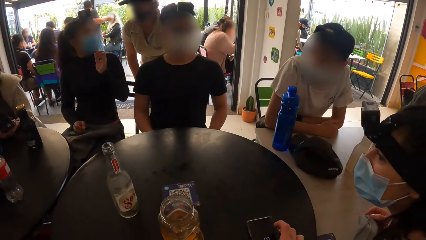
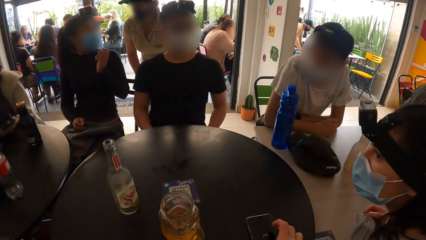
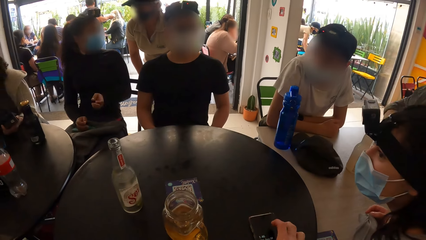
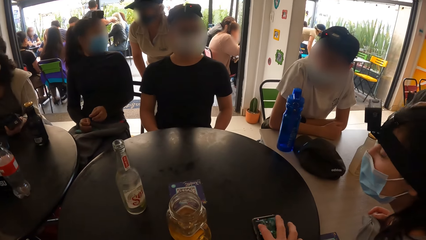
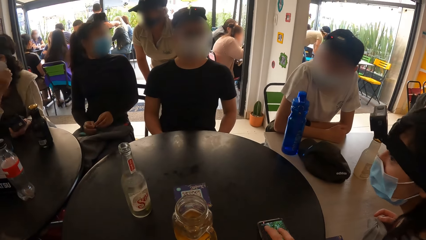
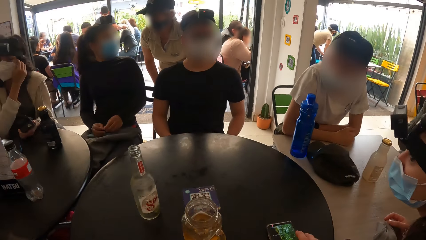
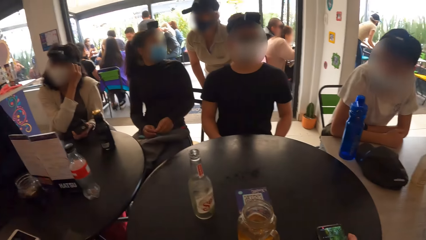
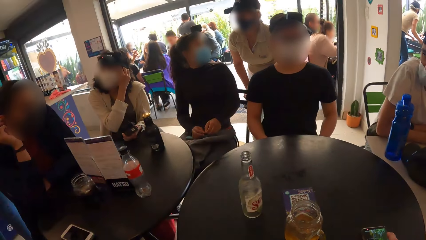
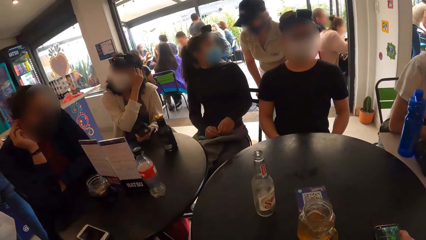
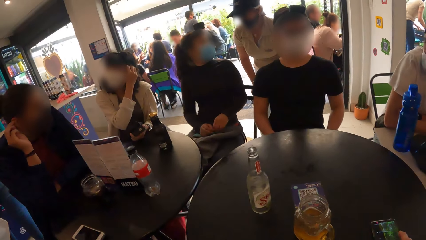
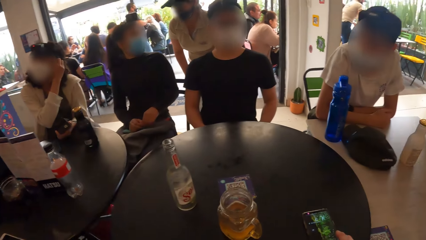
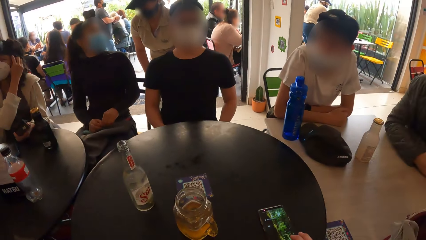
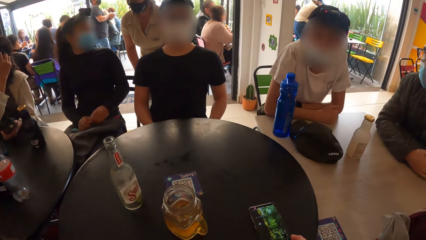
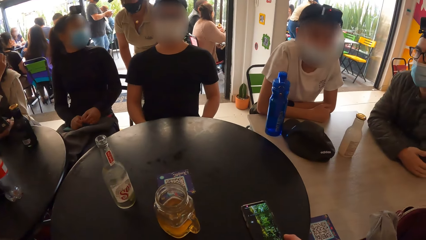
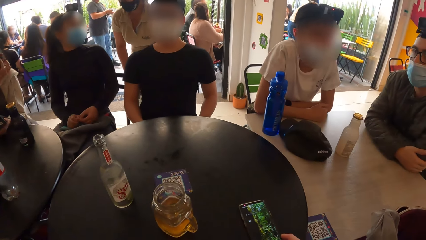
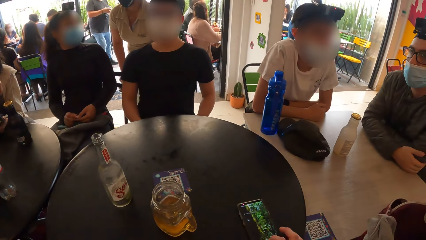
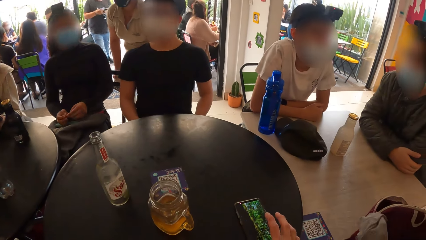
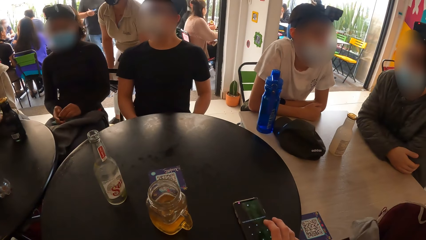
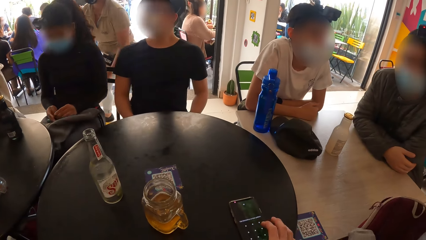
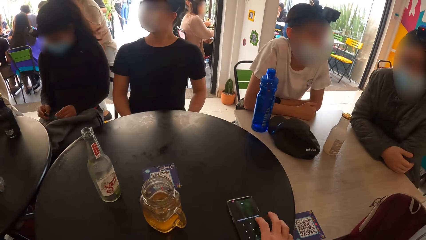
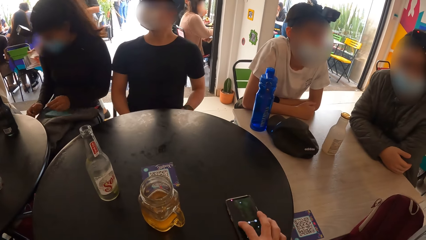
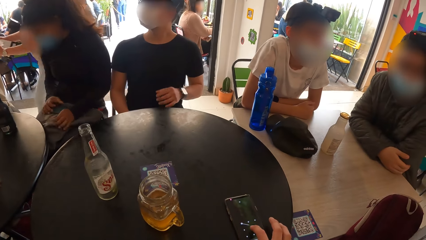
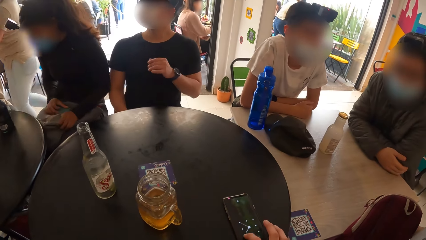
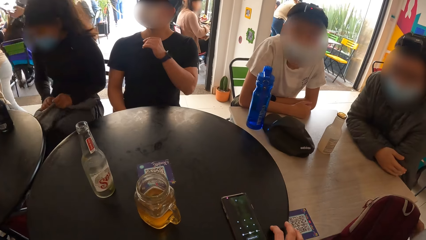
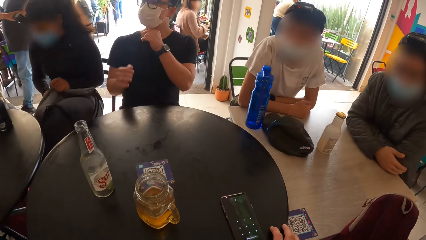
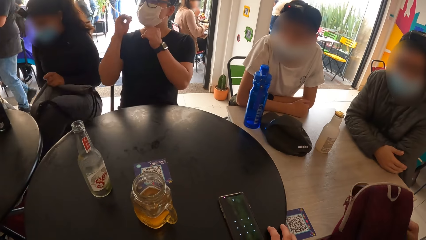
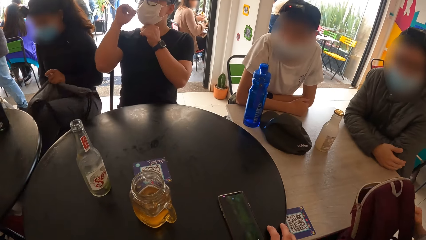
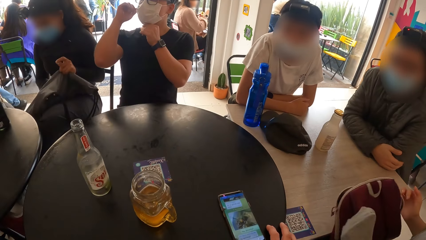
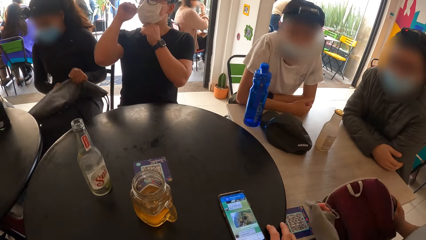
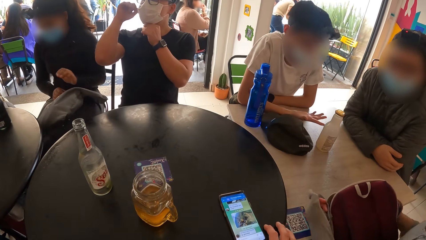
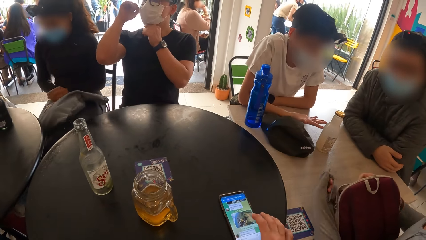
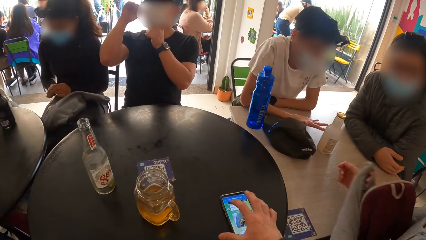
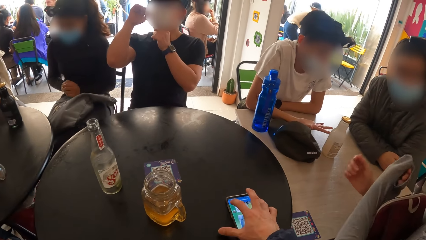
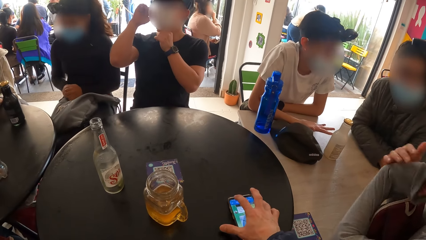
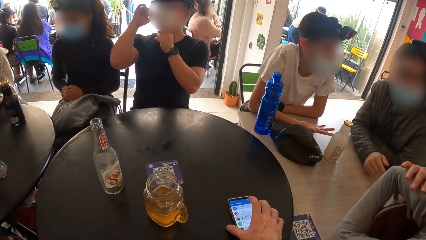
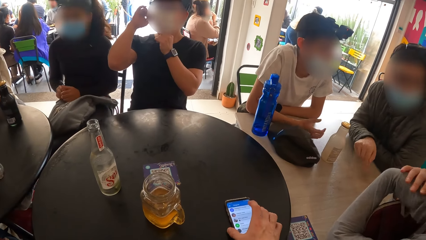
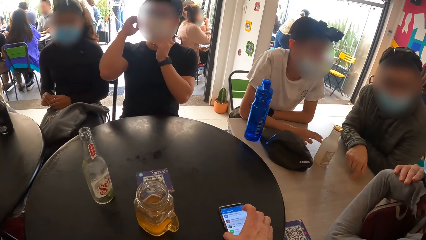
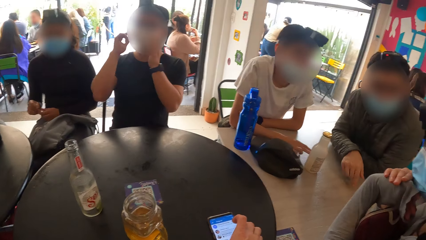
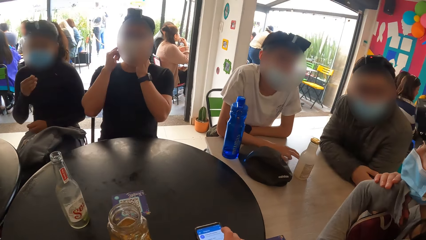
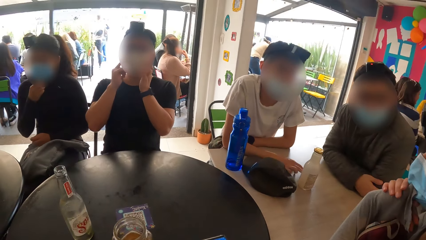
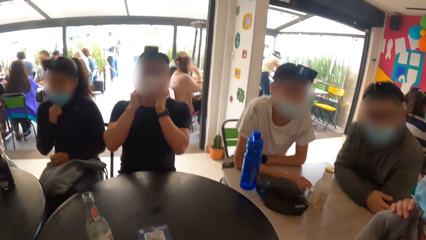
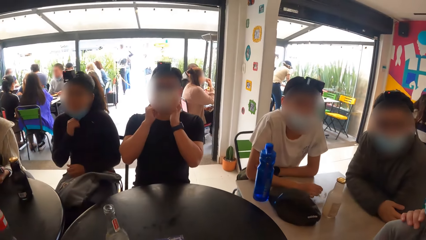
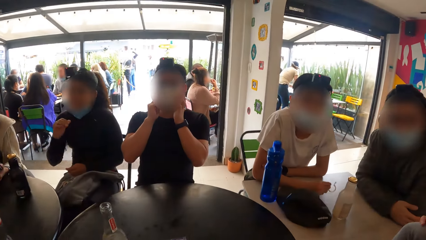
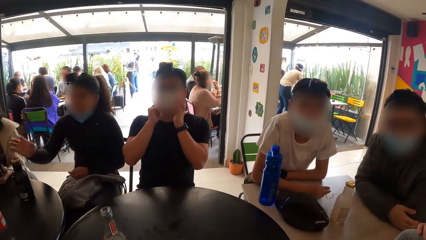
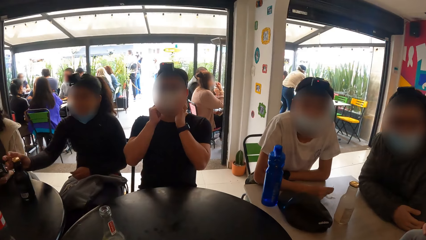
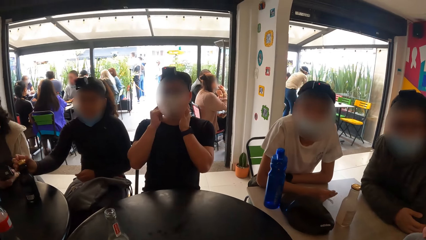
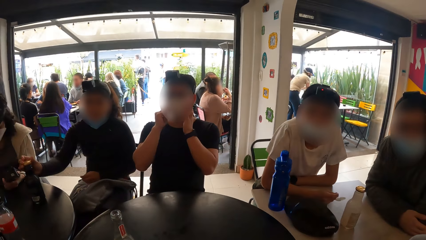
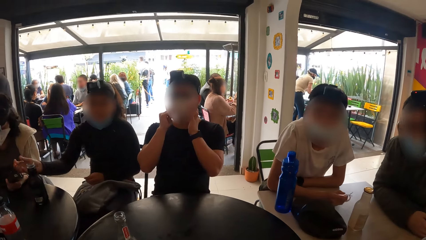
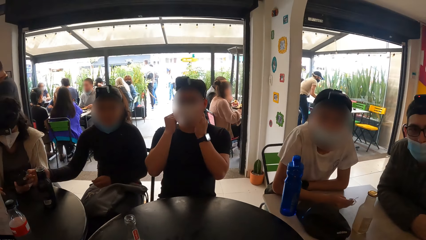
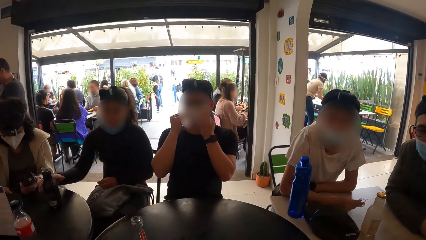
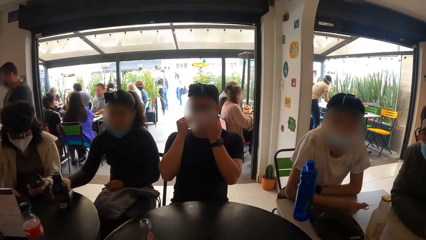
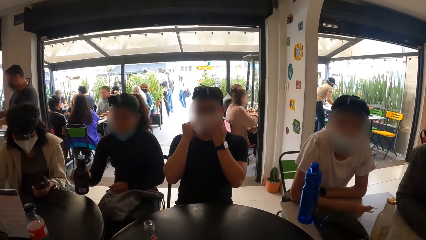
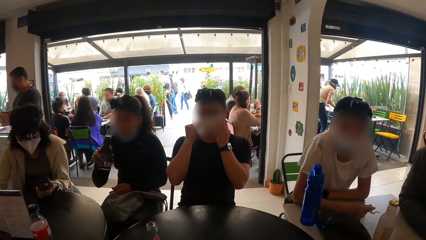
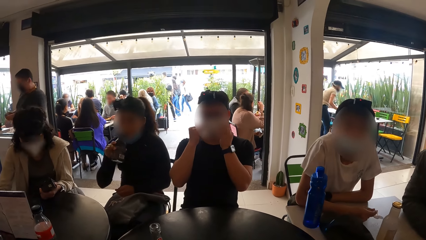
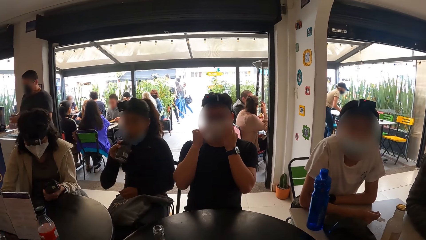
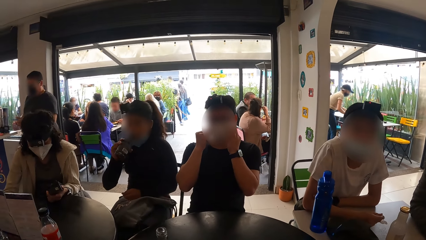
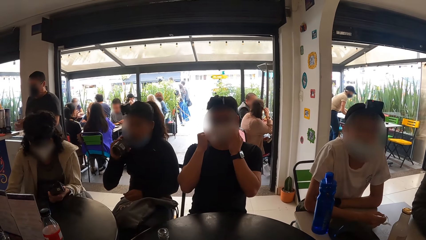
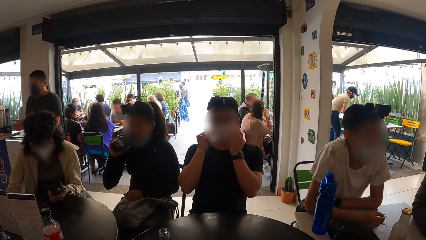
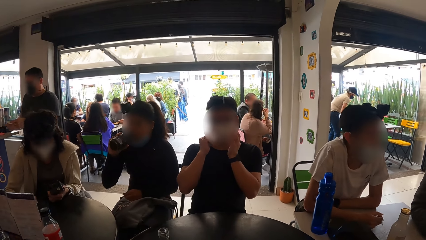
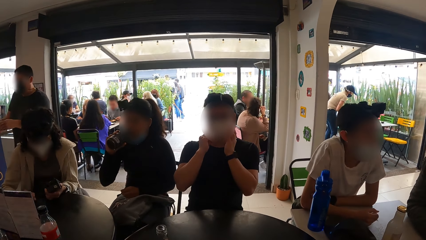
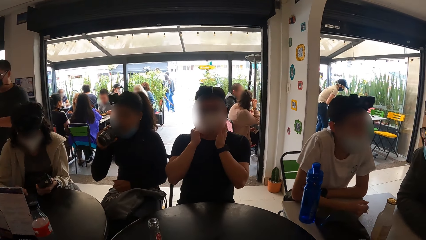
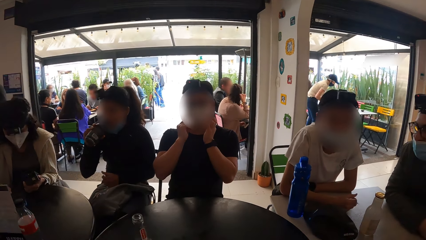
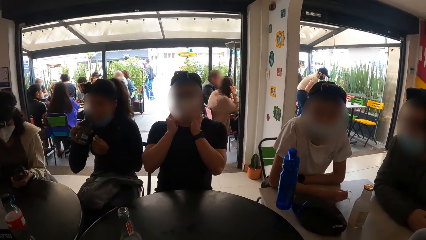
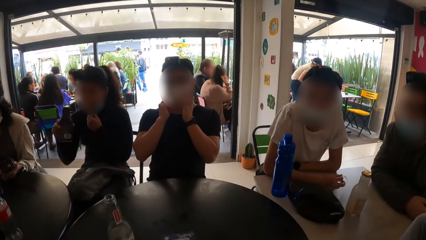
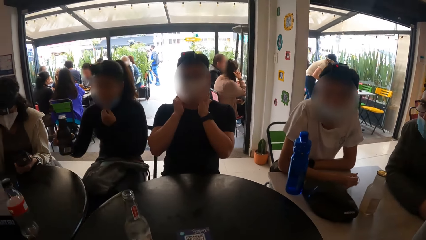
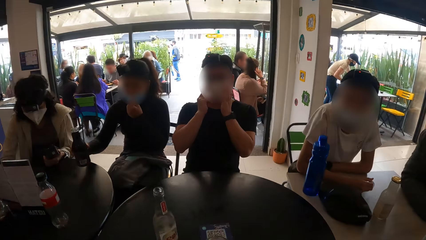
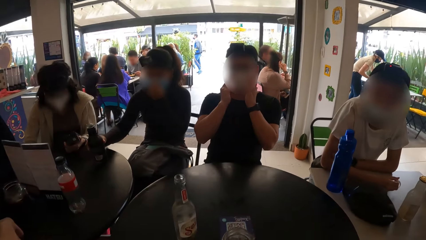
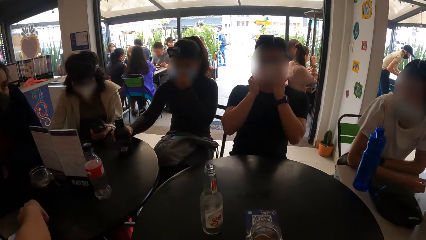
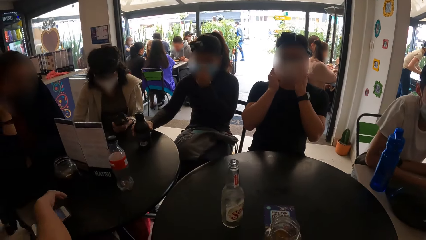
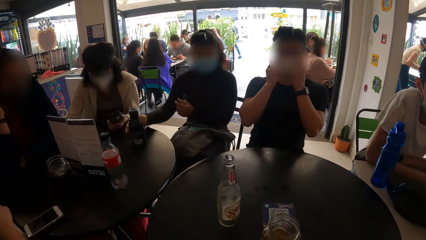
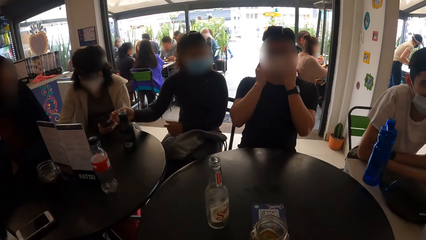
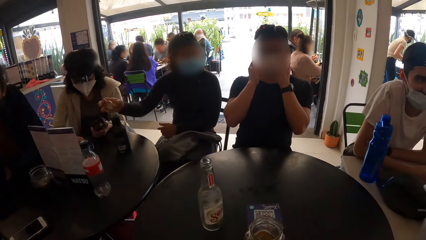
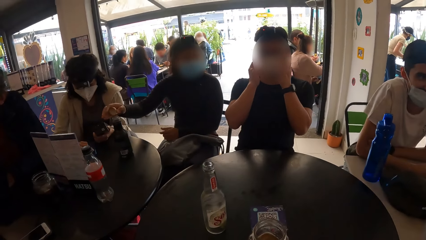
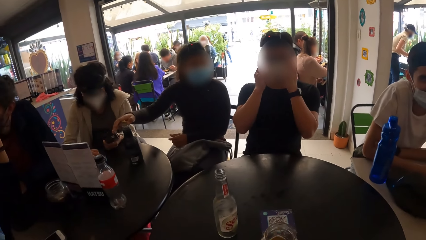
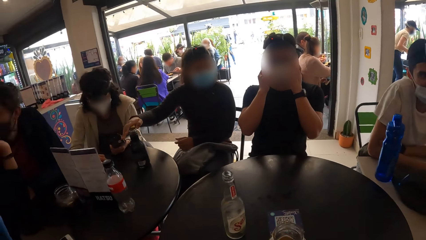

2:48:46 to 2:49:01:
The camera wearer operates a phone with his right hand. He uses the phone. He looks around the room.
